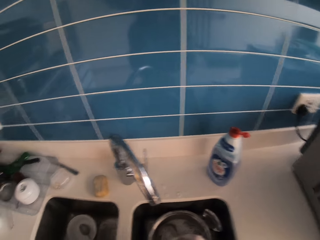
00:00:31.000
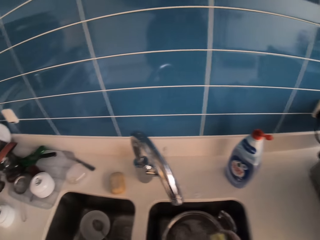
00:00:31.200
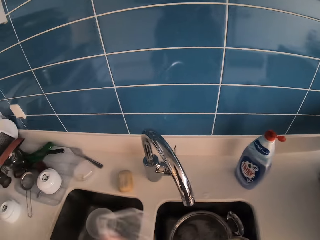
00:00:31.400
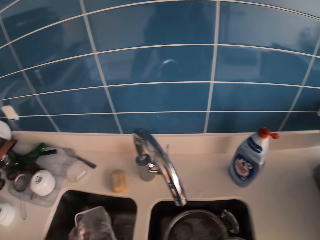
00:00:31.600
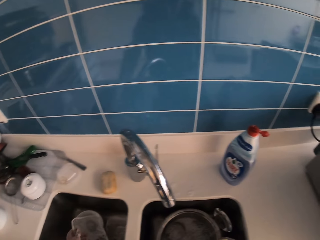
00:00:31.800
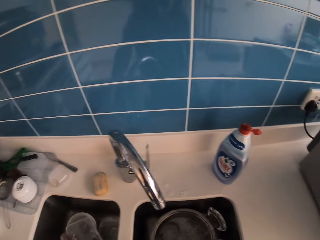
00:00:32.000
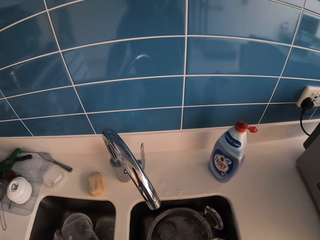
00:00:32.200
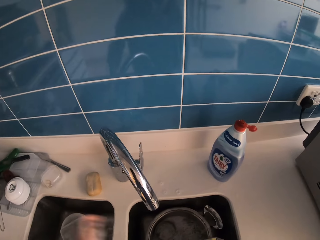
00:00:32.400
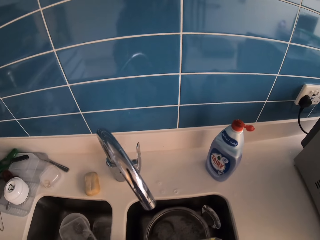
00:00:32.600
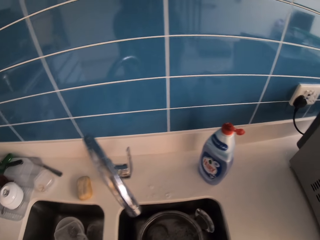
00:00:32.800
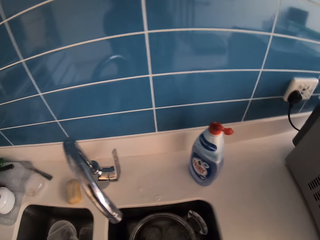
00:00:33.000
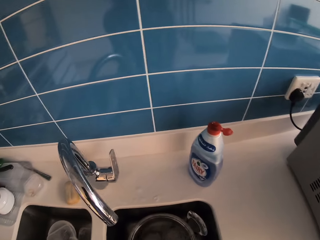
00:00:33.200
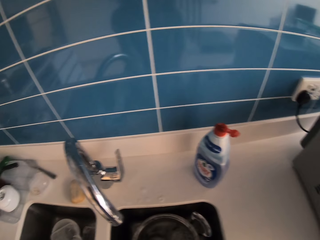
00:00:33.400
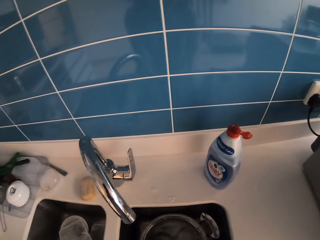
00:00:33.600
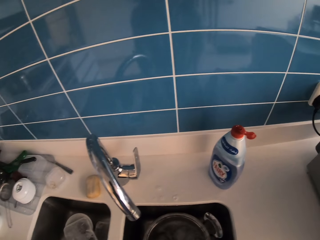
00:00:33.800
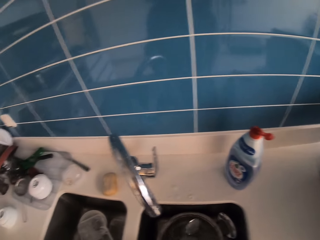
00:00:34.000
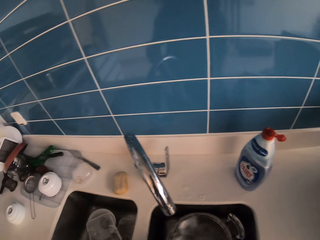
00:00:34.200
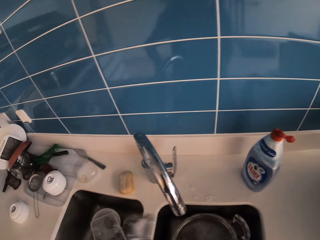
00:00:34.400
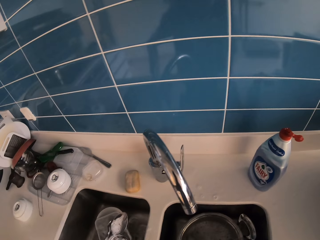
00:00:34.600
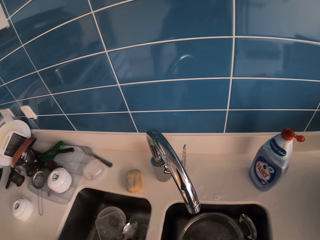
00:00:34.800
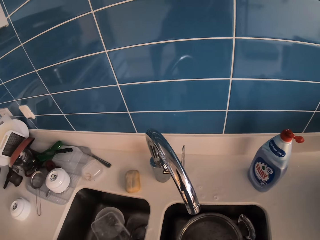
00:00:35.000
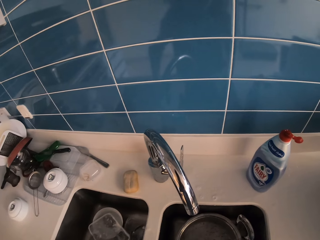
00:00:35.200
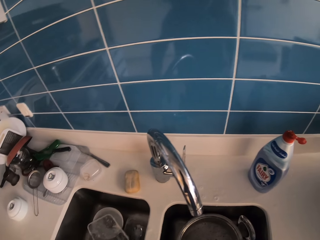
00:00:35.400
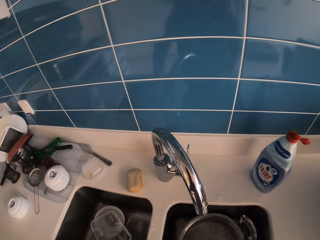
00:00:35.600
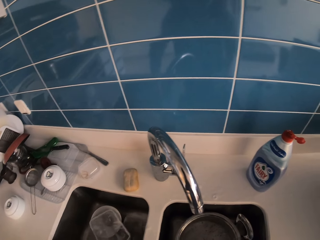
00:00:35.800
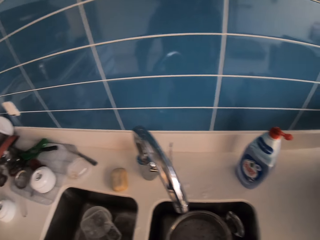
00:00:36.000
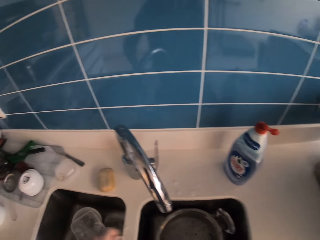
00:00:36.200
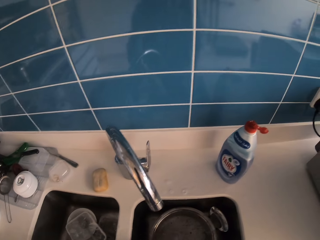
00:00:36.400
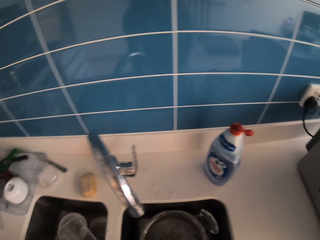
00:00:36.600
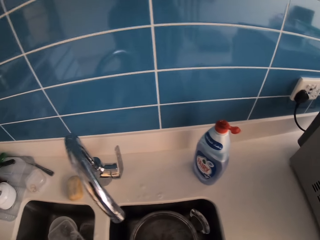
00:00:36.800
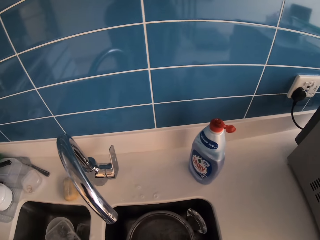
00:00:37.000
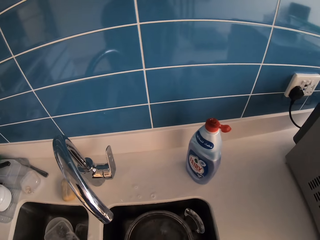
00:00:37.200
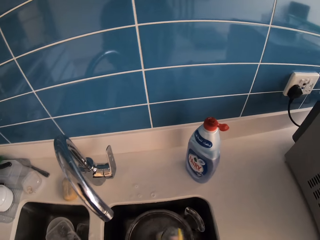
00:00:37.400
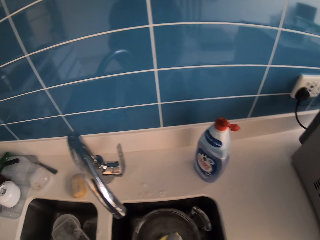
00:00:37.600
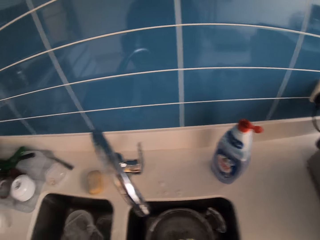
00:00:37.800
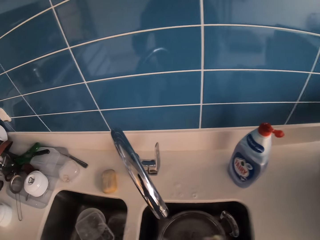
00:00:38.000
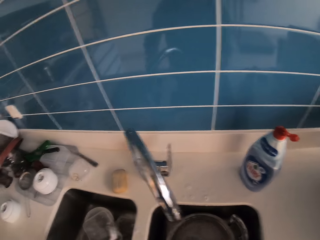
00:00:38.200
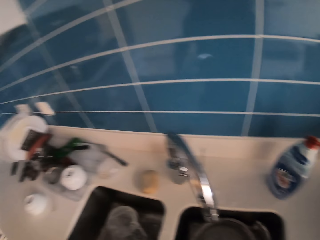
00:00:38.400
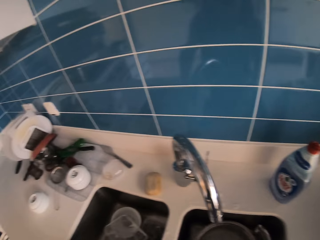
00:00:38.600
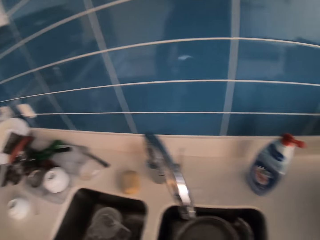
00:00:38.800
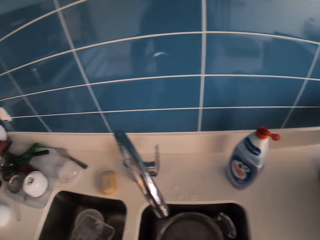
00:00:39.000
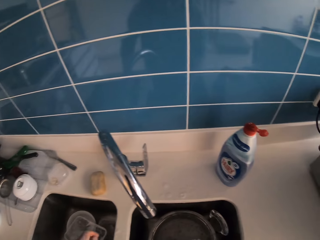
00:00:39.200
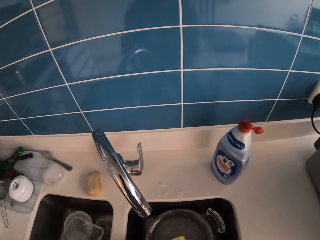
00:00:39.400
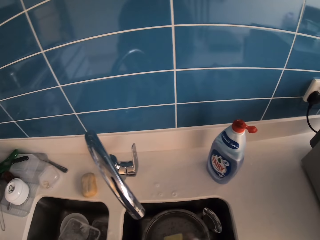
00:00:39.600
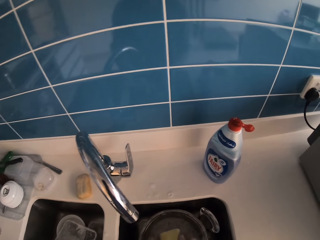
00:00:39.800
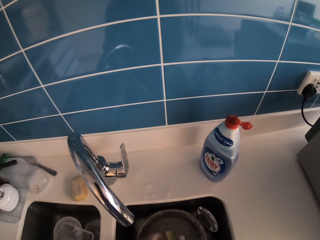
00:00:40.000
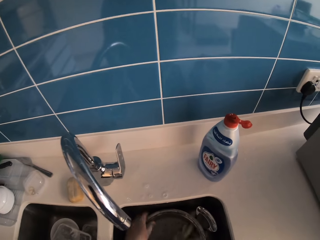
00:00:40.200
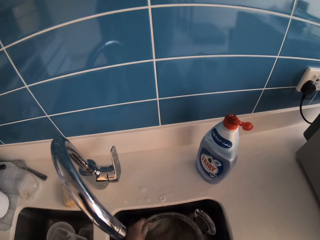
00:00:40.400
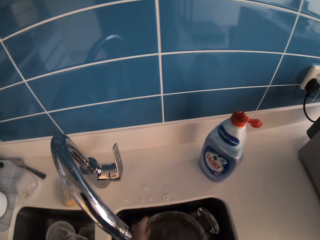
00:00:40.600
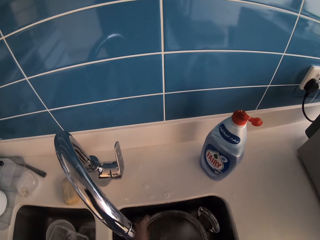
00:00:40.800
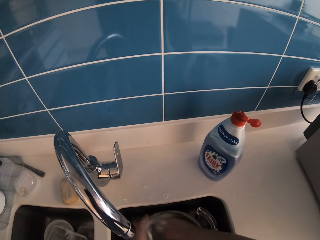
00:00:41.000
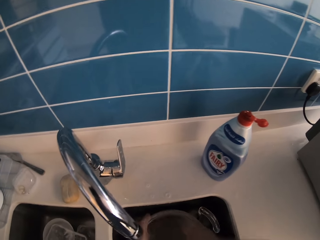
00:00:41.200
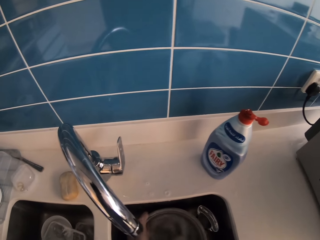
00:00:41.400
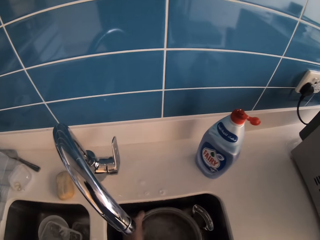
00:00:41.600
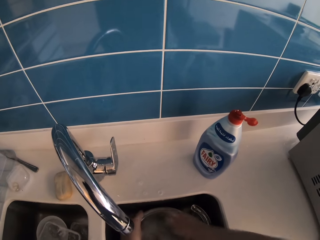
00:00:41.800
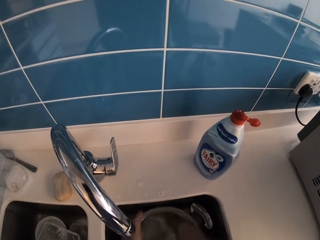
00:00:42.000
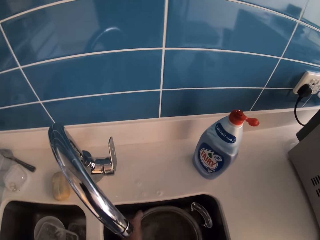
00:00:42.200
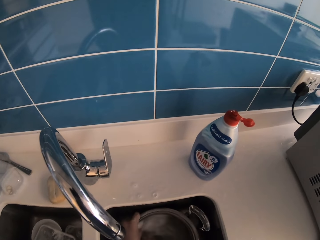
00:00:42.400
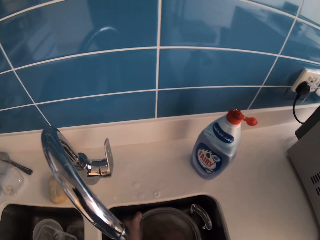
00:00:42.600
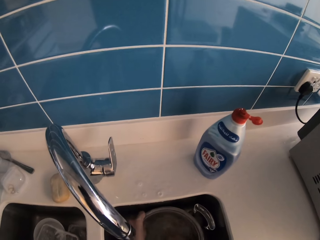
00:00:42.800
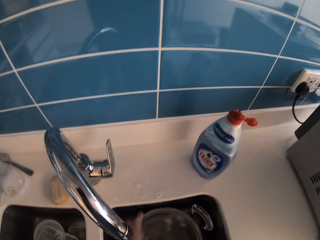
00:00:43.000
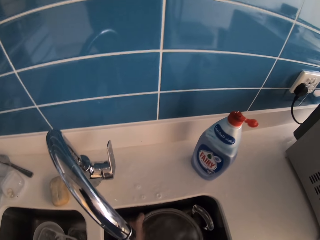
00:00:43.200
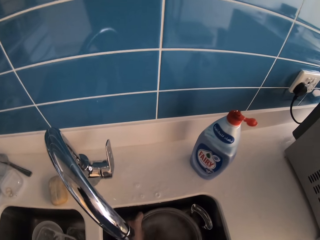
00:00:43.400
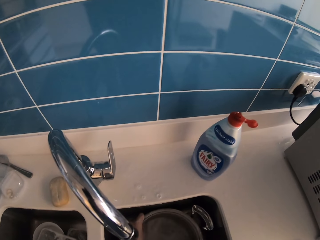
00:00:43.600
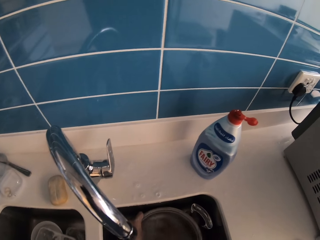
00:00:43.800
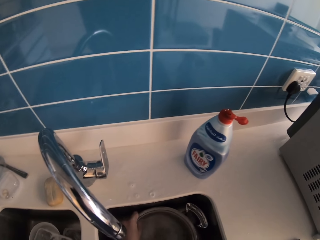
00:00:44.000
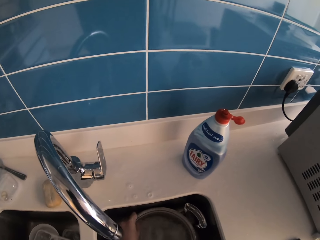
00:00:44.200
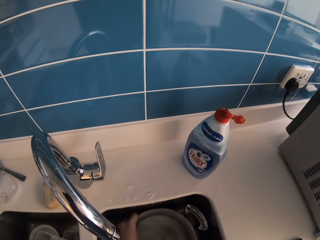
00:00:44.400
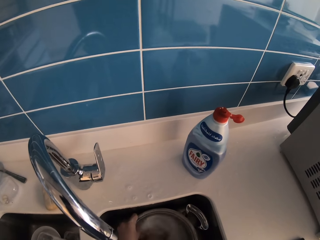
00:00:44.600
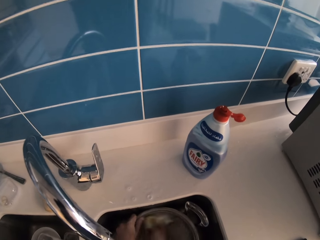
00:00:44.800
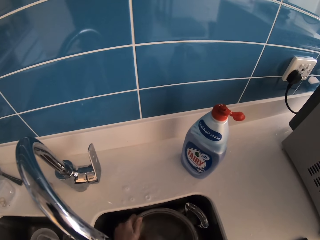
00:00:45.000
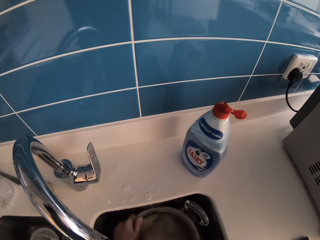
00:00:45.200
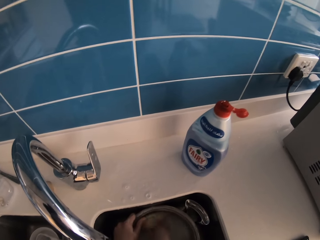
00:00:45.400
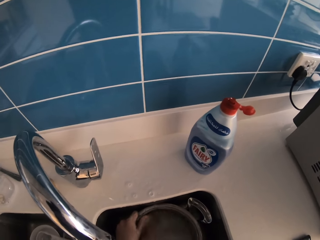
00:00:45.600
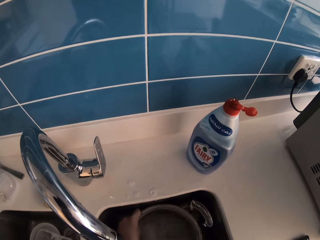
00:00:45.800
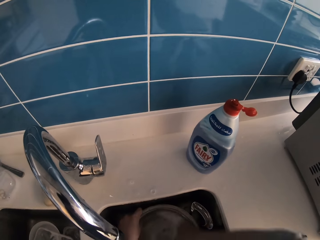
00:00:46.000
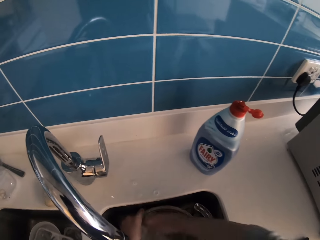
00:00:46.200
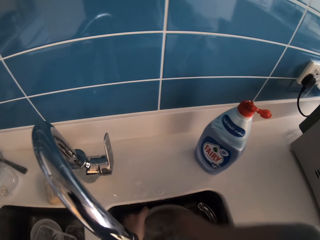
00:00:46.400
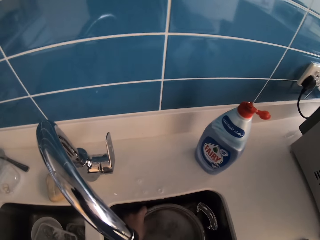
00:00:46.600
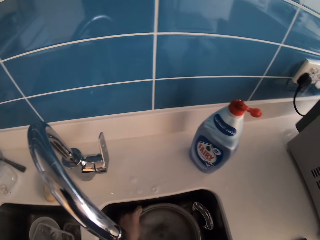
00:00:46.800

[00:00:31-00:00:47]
The camera wearer puts the plate in the sink. They place the lid in the sink. They pick the spoon from the sink. They place the spoon in the sink. They put the plate in the sink. They wash the stainless steel bowl in the sink.

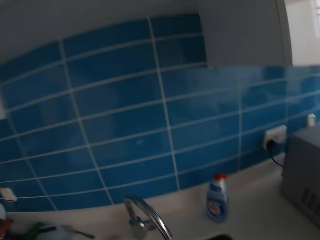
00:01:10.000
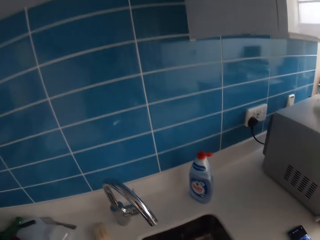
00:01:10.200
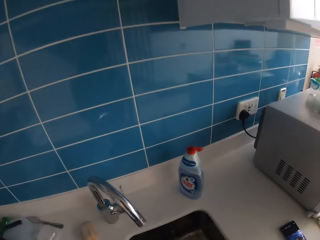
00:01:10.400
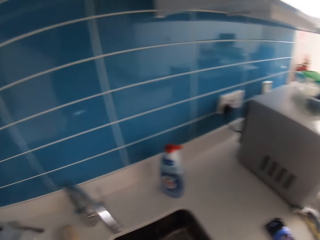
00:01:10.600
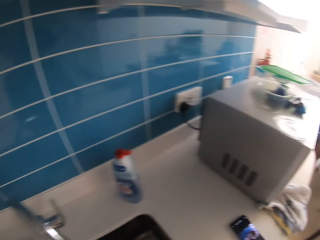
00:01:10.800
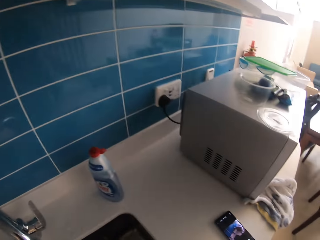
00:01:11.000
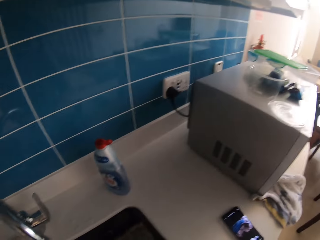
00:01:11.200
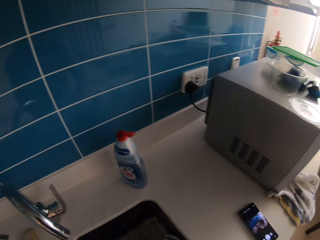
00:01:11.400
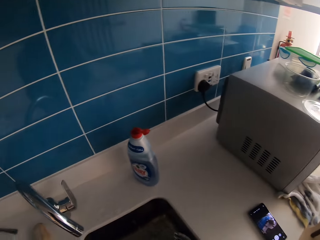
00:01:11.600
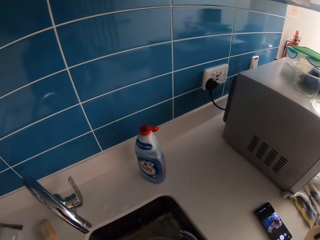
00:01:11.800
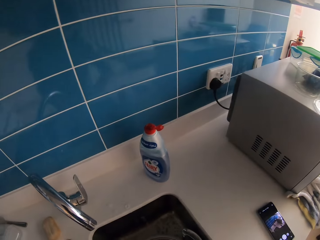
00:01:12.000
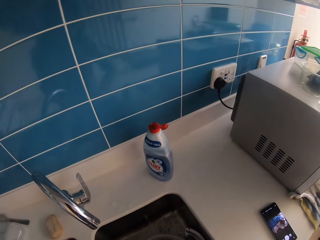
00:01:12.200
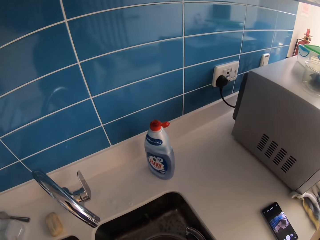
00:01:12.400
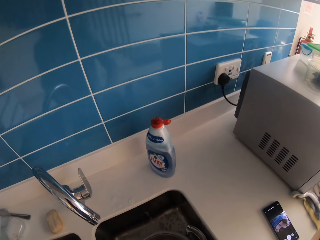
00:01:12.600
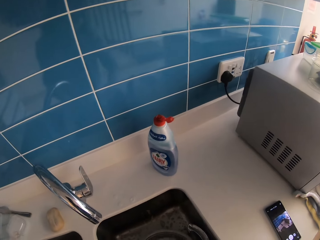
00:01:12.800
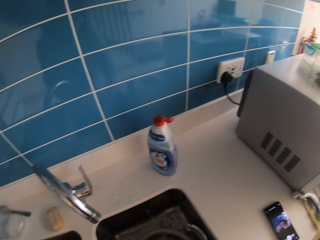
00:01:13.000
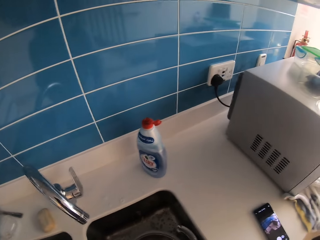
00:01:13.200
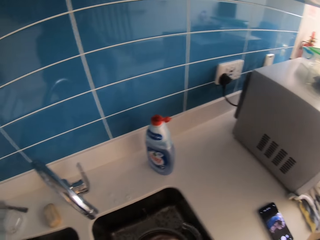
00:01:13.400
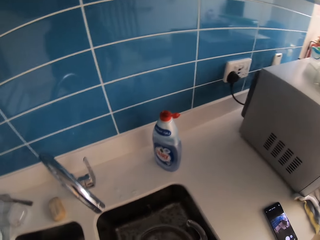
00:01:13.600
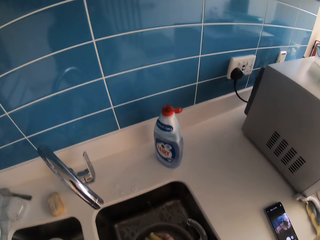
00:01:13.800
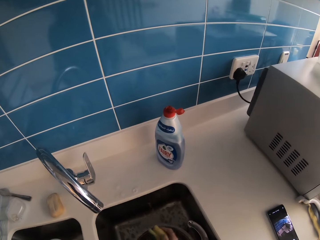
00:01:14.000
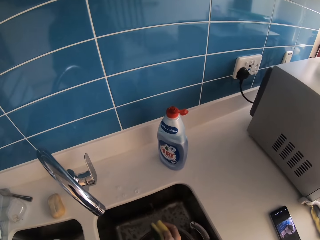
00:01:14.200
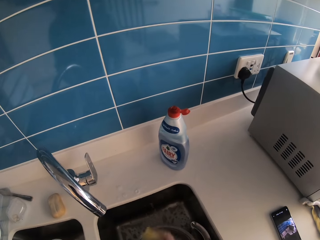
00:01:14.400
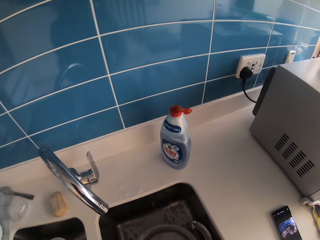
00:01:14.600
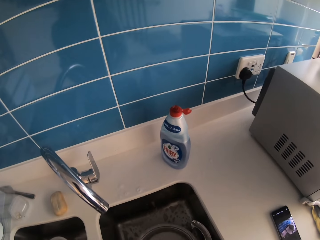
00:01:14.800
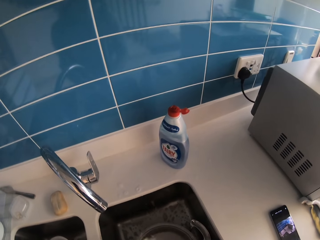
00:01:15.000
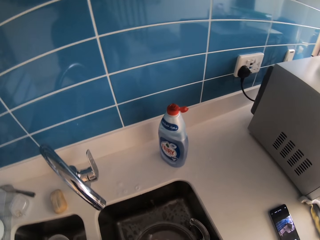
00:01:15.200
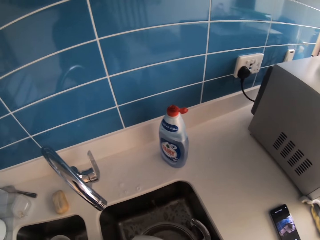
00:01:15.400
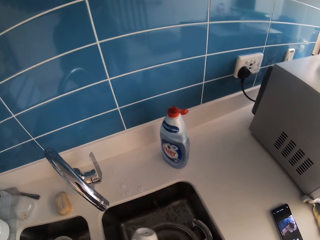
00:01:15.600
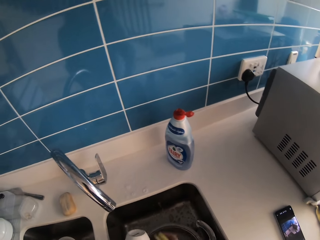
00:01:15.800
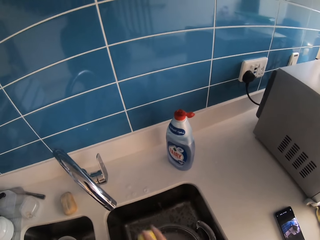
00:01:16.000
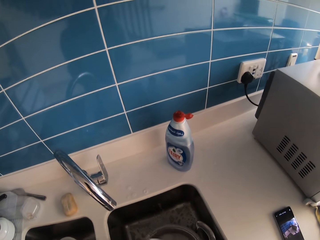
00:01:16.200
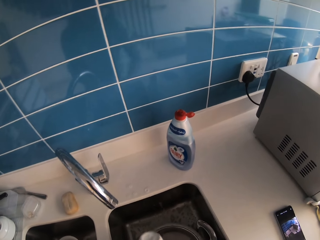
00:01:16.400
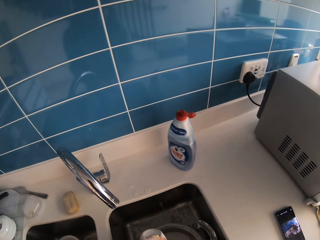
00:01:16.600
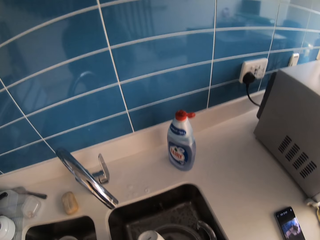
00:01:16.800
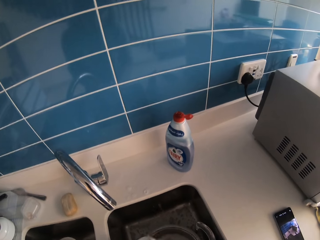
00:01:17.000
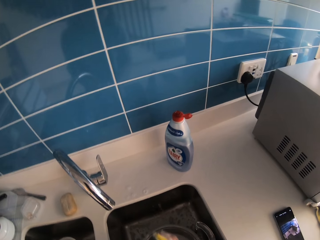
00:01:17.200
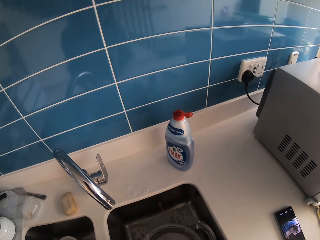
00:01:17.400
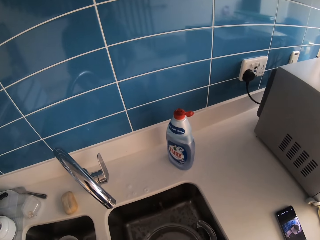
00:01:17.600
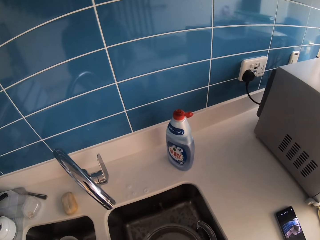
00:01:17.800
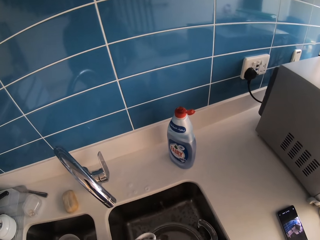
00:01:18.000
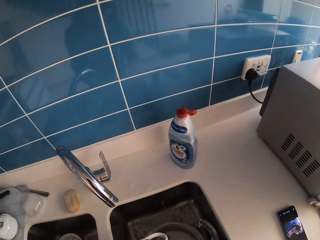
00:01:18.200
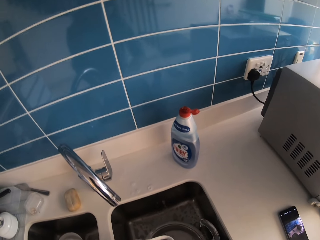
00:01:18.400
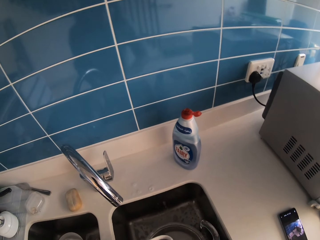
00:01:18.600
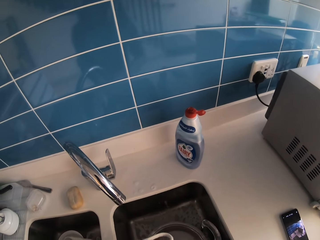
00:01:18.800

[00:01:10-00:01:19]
The camera wearer washes the cup in the sink with a sponge. They wash the cup.
